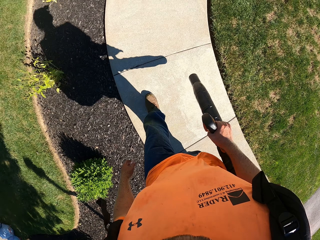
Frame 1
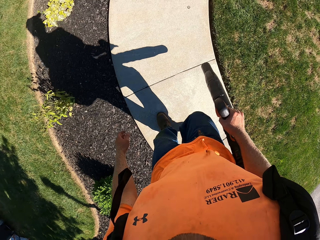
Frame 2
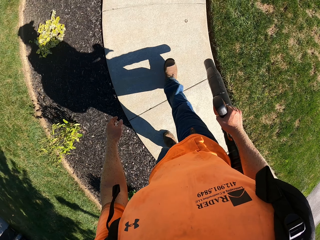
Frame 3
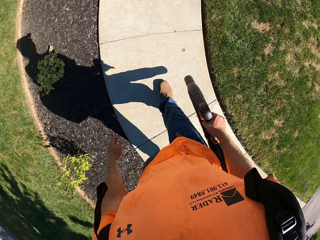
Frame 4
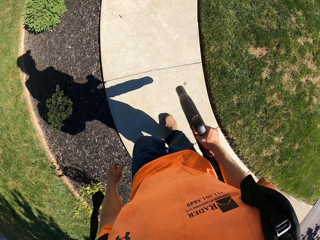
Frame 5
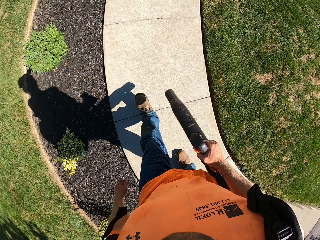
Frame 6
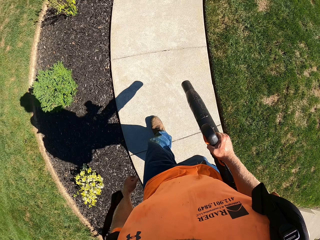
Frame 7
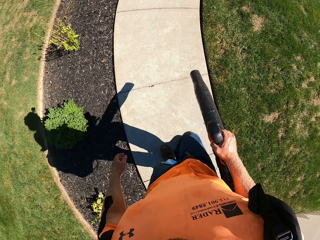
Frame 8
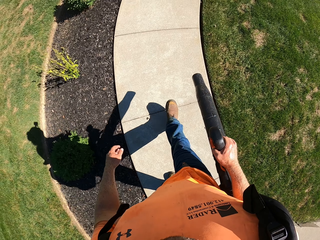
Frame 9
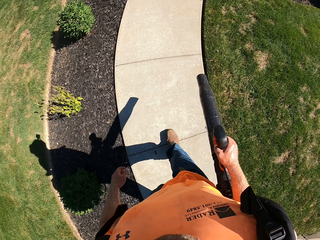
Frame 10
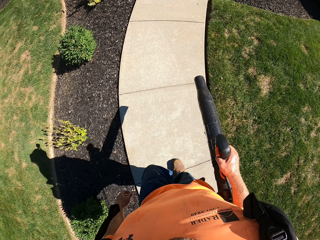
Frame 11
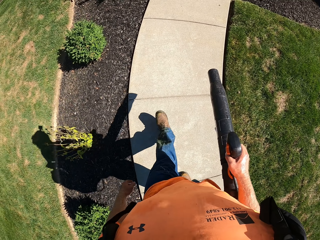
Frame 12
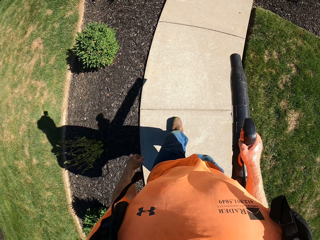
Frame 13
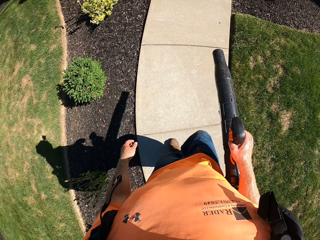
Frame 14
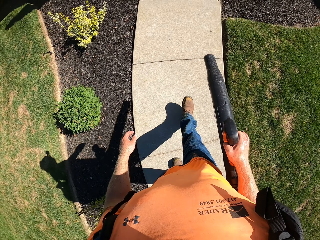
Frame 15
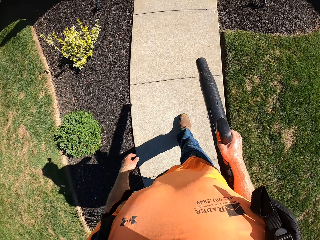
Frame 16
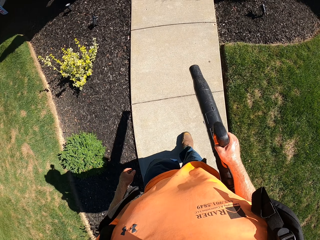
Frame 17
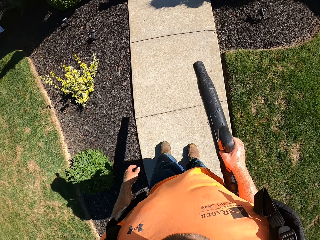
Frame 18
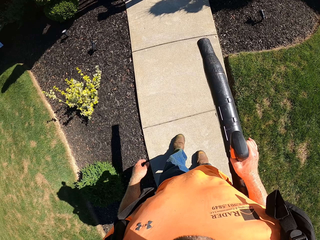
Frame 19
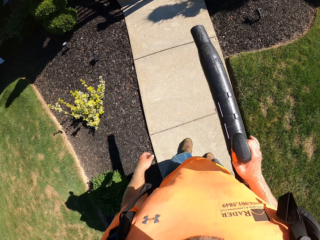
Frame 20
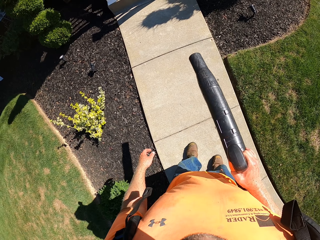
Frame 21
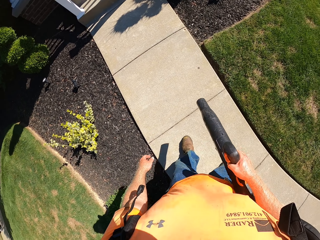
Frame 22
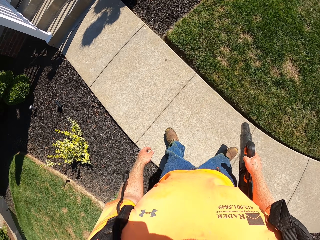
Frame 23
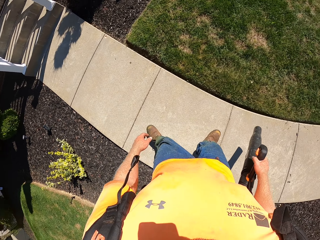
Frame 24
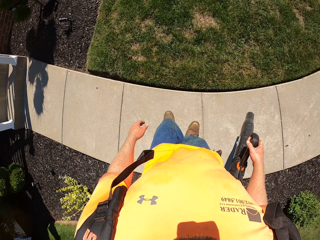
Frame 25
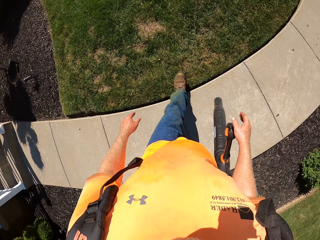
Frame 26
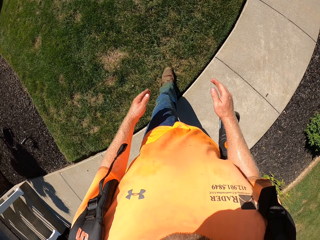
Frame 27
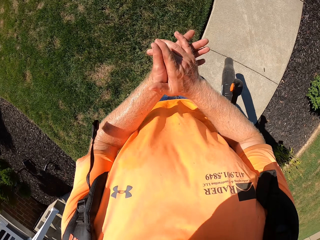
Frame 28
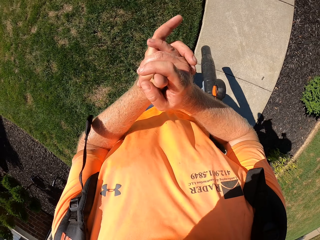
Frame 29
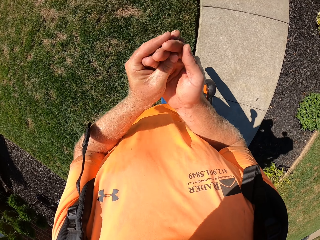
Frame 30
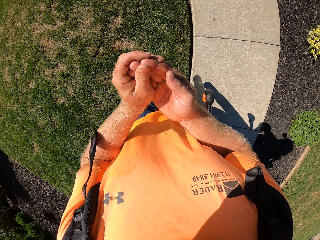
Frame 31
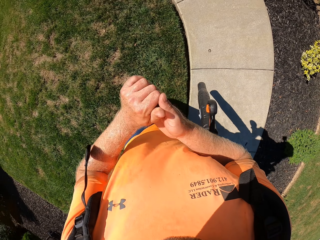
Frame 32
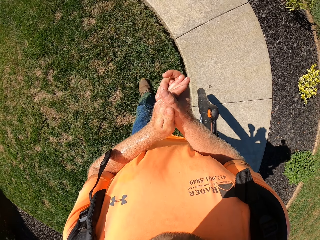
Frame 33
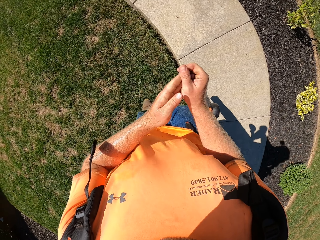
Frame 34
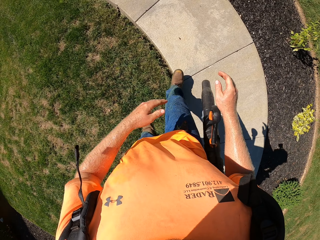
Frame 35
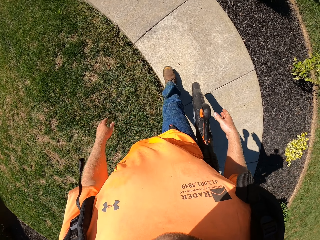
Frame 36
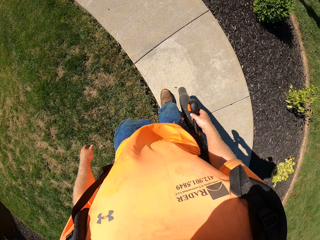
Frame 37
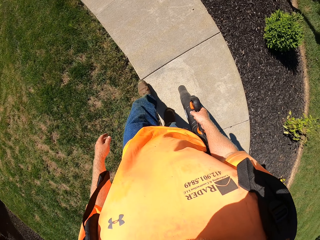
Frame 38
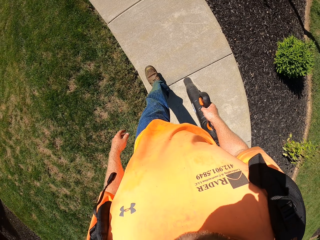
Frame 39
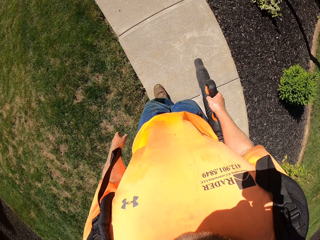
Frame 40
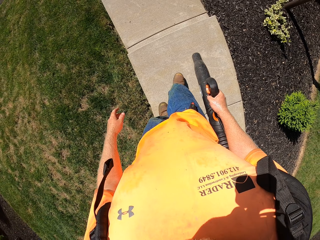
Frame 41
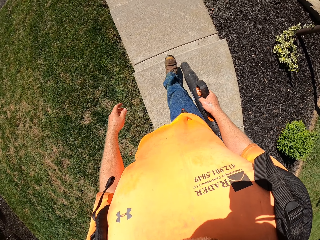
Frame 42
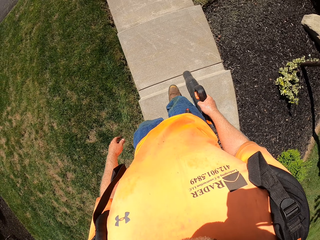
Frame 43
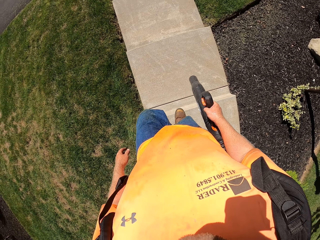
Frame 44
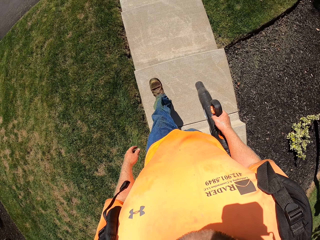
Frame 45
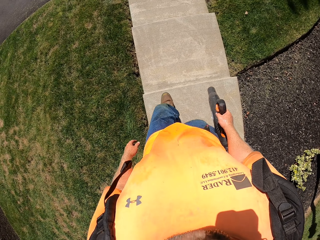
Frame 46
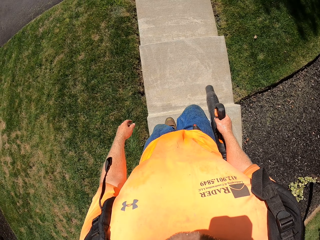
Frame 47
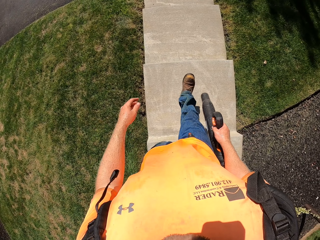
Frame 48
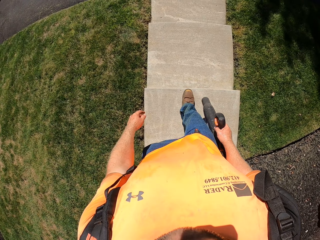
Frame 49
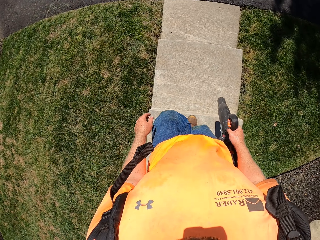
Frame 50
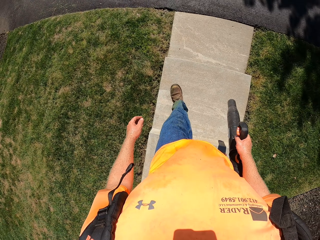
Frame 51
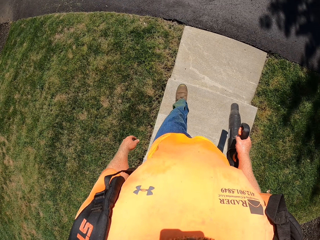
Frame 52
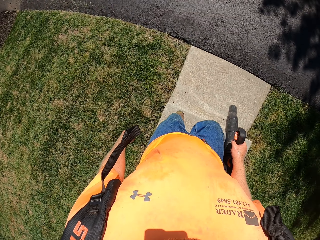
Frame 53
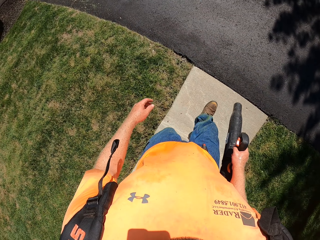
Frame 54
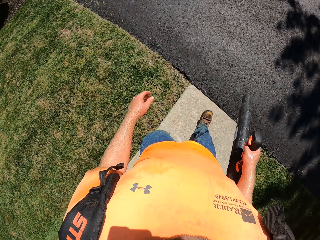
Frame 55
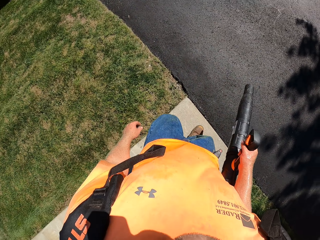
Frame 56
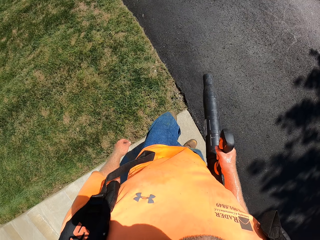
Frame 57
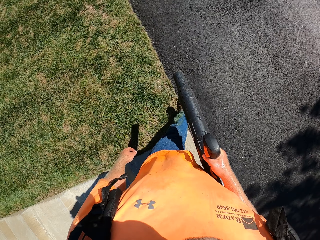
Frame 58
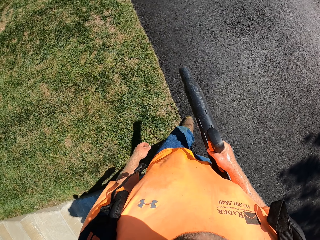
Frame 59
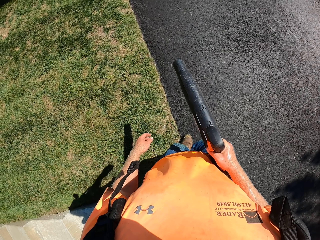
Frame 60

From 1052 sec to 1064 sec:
The camera wearer vacuums the pavement. He walks on the lawn and rubs his hands together. He holds the lance of the sprayer with his right hand. He walks on the concrete road. He walks down the steps.

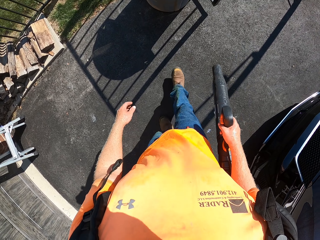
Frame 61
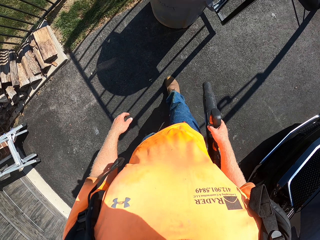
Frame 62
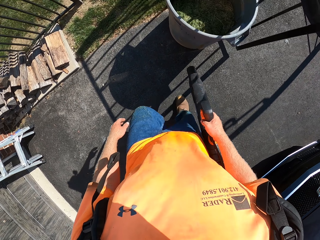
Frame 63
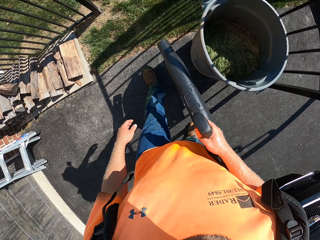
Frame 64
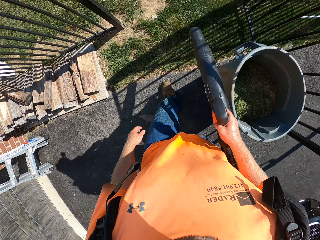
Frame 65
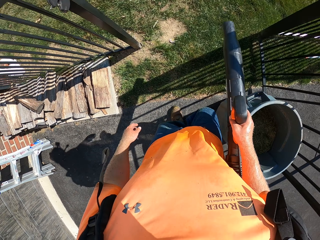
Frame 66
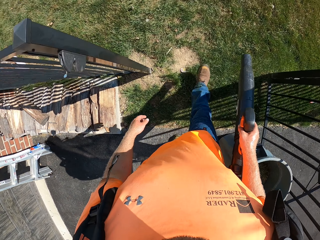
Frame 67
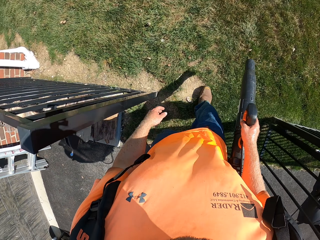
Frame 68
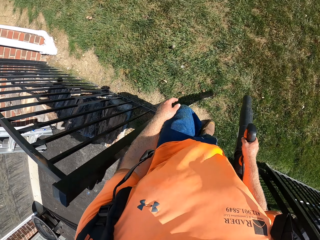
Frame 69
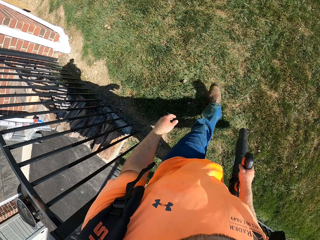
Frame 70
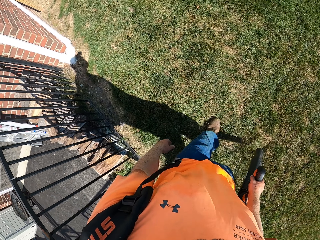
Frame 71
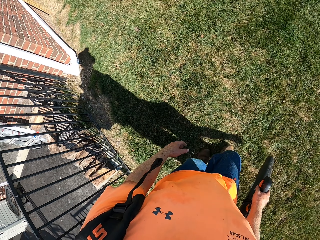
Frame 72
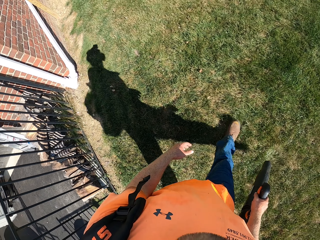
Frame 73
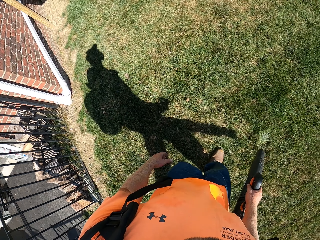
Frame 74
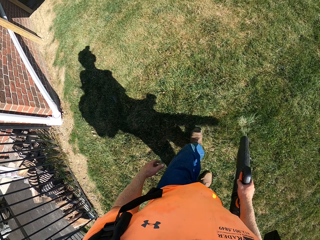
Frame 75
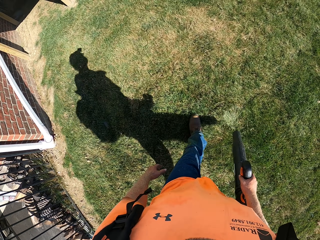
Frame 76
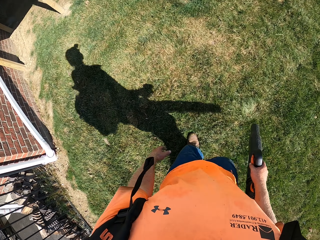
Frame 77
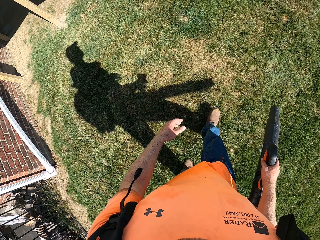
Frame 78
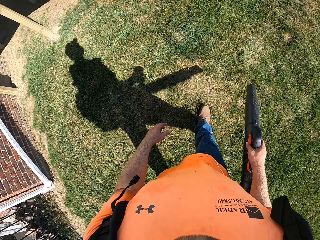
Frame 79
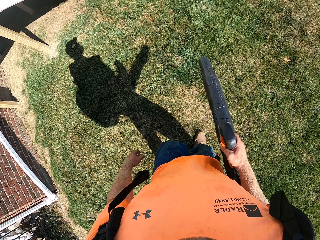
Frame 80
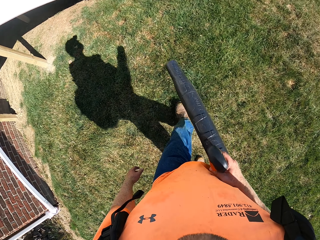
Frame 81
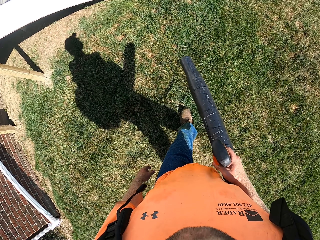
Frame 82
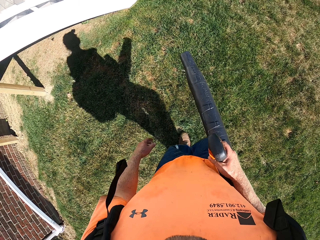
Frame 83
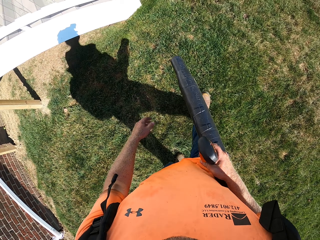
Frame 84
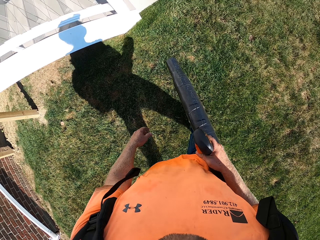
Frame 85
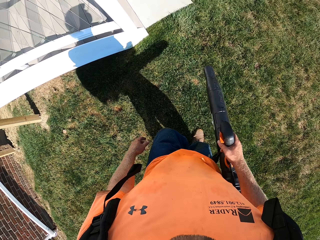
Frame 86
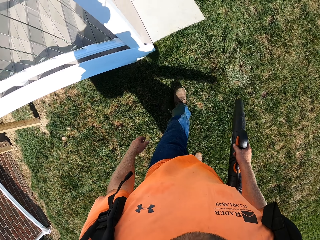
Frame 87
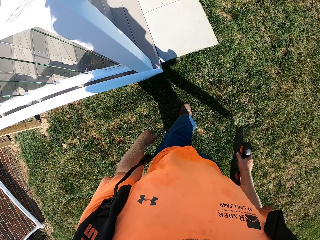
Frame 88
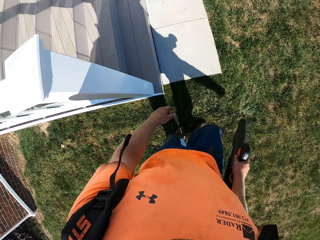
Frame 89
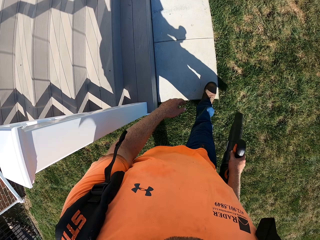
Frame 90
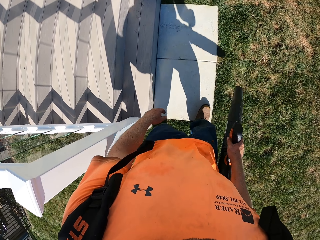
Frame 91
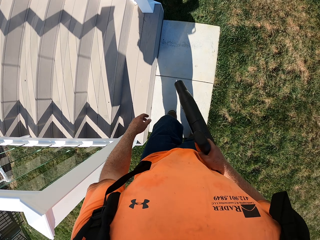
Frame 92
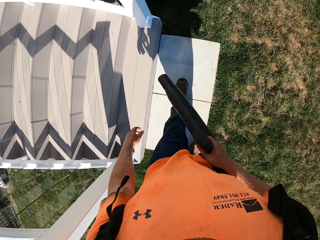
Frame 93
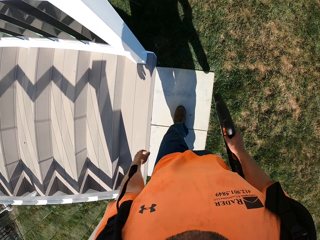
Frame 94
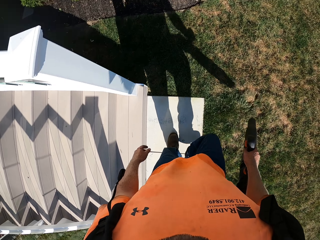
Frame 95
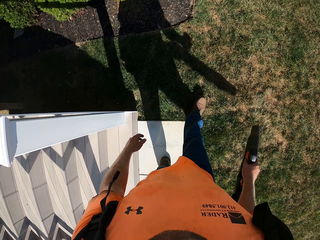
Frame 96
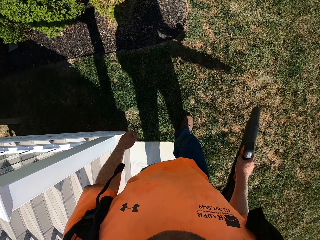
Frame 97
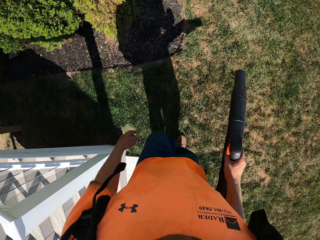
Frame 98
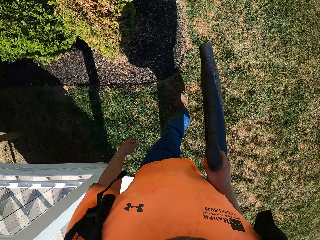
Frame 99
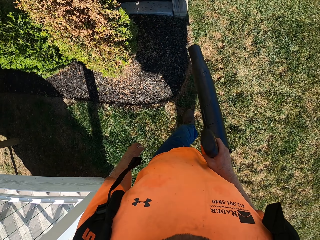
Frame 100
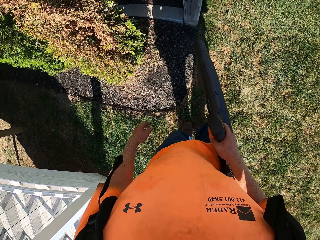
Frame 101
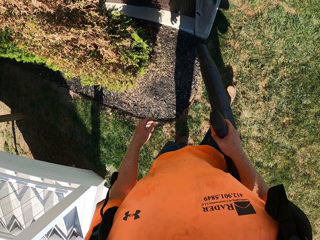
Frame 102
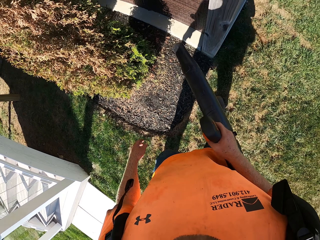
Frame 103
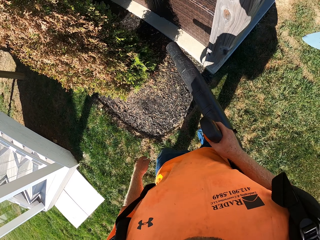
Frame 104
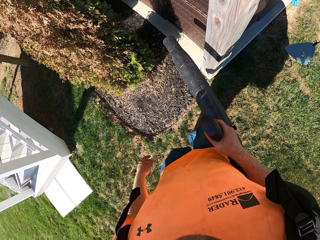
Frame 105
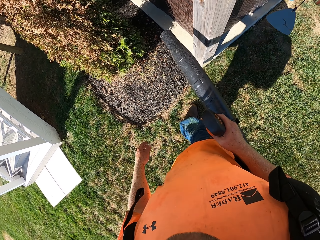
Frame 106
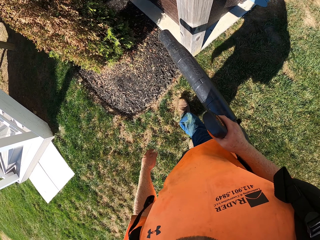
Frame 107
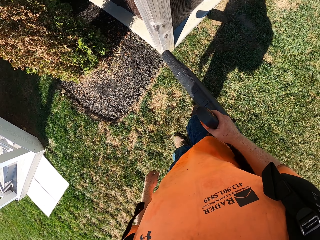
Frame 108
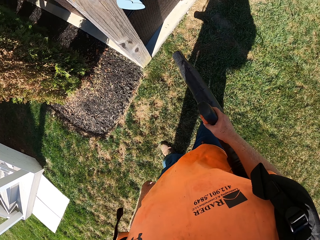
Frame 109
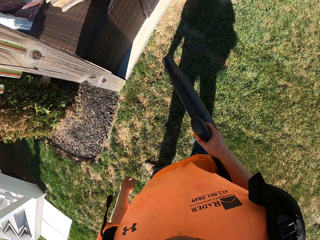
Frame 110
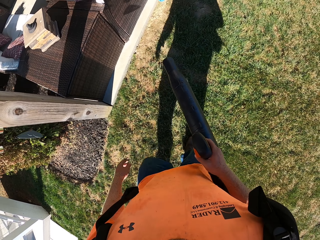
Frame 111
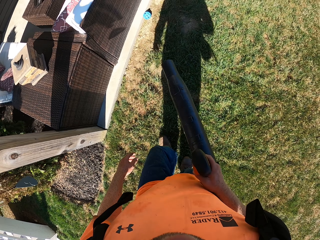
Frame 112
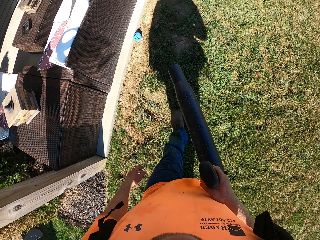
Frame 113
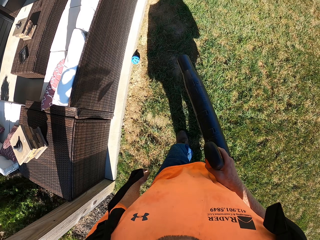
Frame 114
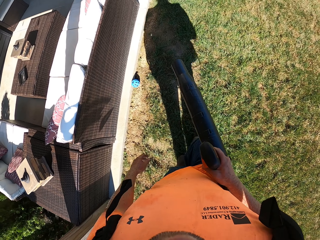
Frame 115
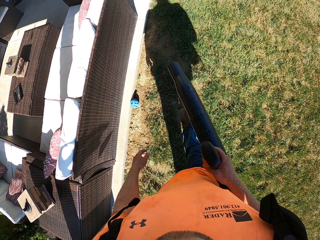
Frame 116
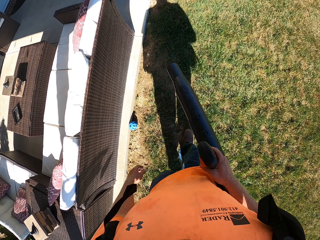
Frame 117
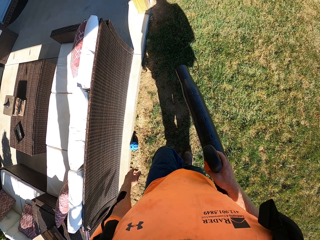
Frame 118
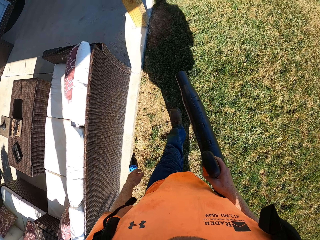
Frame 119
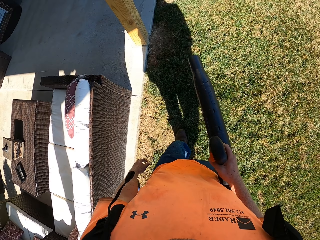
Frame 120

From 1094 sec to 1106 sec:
The camera wearer blows the grass. They stop to blow the grass. They blow the grass. They stop to blow the grass. They point at the plant with the blower.
